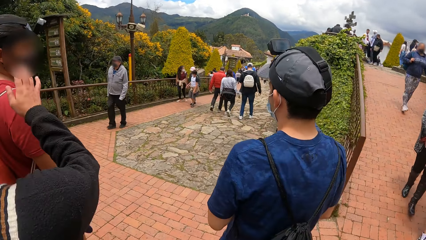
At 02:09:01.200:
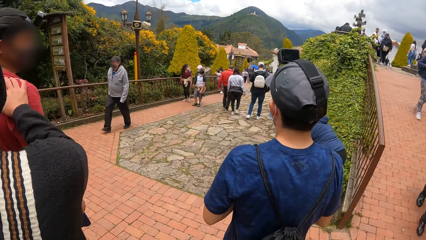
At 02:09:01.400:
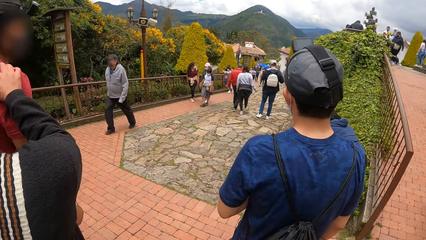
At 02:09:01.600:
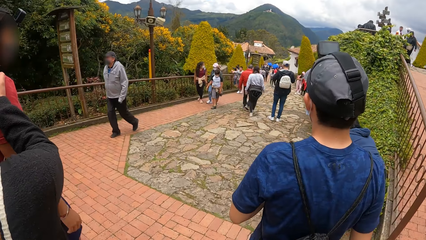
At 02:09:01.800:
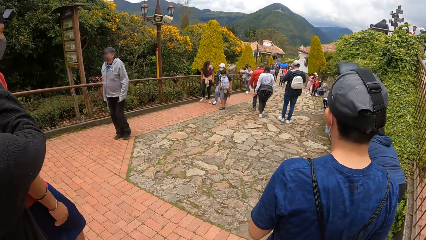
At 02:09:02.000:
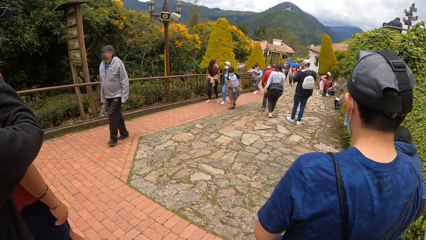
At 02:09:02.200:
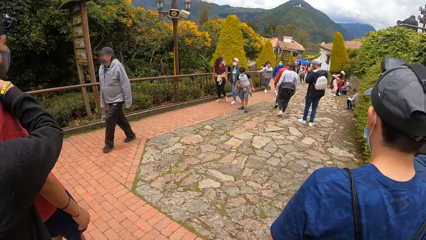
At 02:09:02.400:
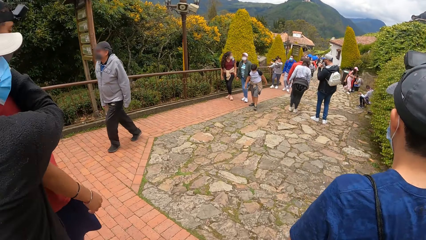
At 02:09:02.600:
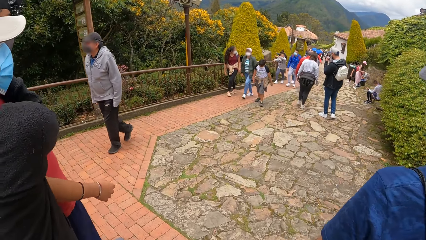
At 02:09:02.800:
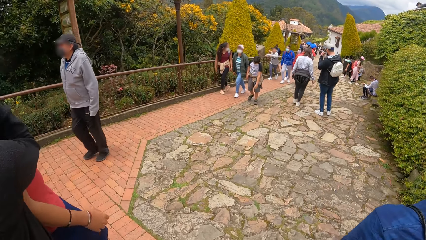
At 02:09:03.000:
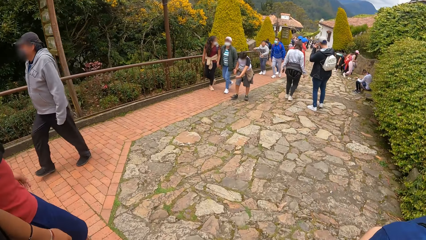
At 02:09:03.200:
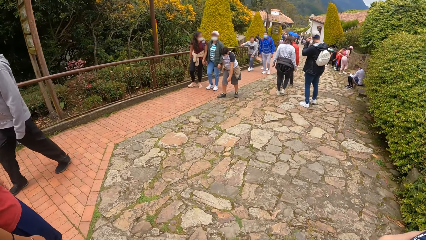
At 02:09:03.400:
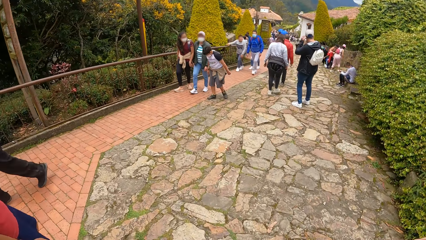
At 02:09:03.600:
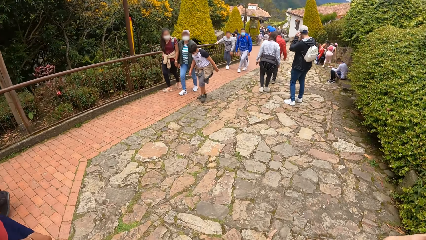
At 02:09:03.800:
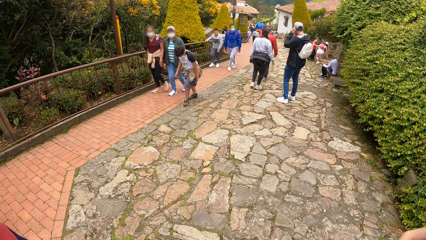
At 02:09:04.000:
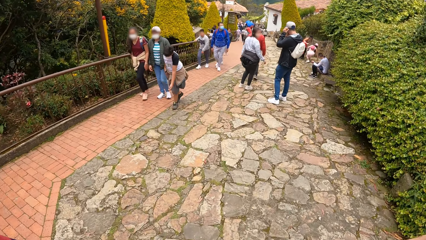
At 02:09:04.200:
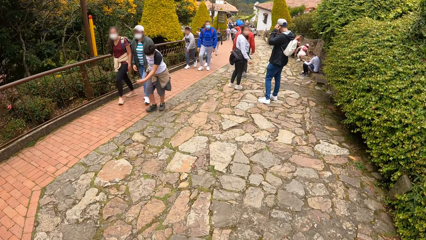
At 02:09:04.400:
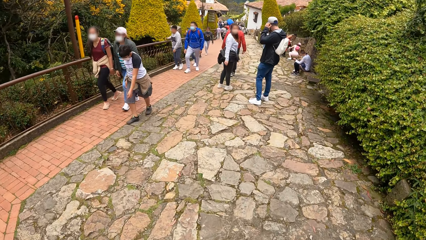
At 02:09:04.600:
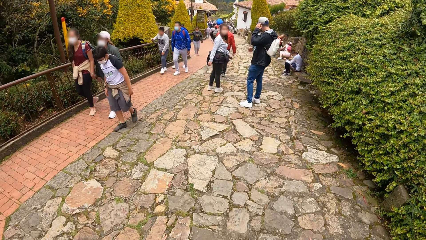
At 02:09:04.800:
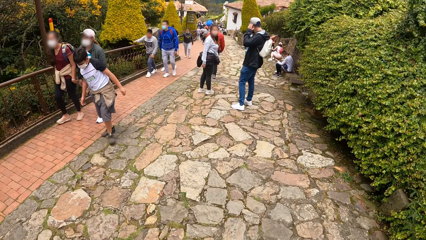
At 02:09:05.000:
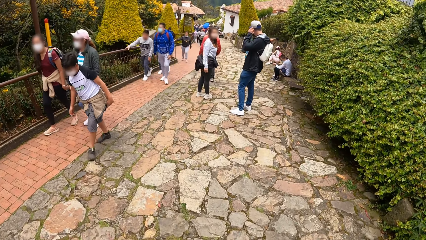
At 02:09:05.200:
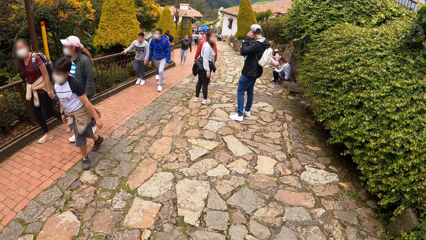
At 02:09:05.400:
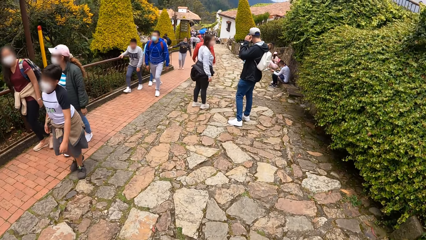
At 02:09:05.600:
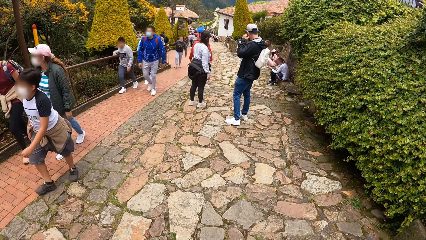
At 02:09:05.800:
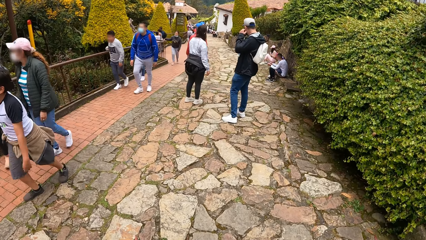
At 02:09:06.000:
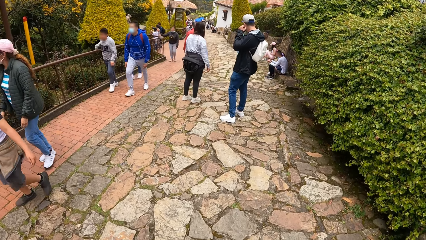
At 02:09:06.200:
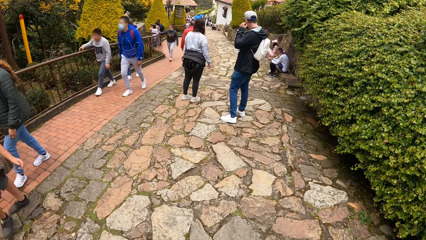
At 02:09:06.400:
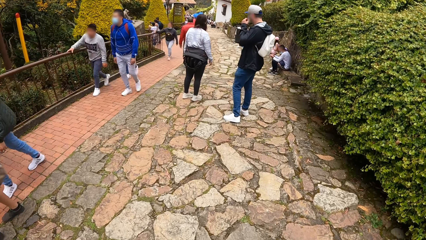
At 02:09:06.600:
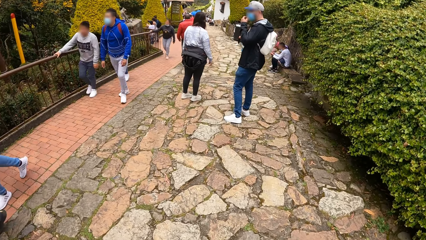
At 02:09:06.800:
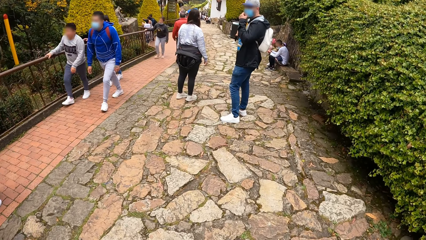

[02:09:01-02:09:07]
A man places his right hand on another man's shoulder.

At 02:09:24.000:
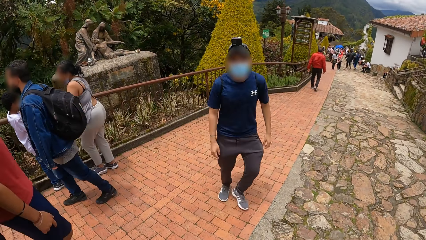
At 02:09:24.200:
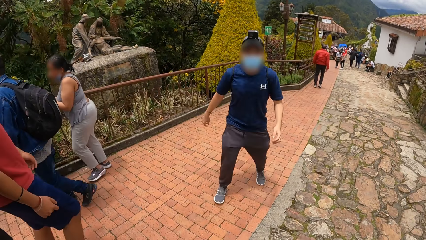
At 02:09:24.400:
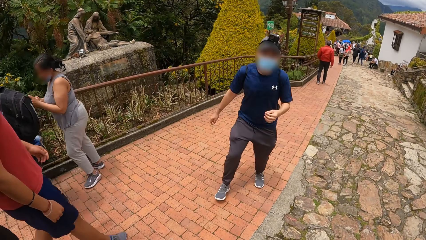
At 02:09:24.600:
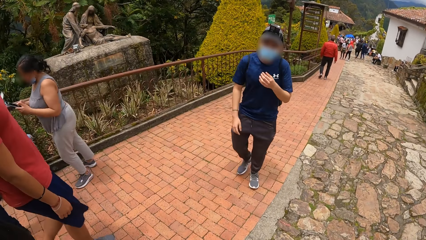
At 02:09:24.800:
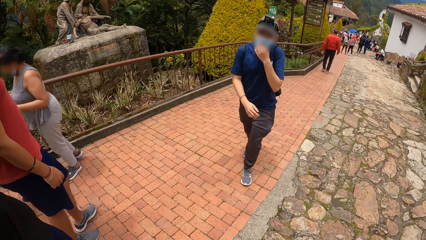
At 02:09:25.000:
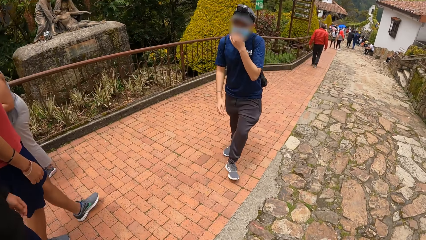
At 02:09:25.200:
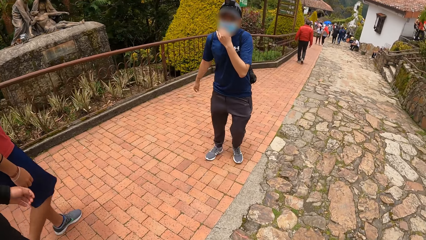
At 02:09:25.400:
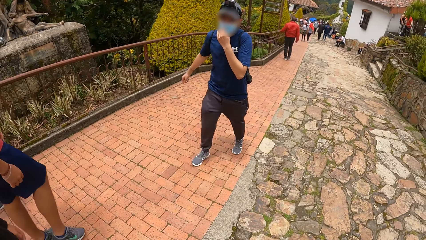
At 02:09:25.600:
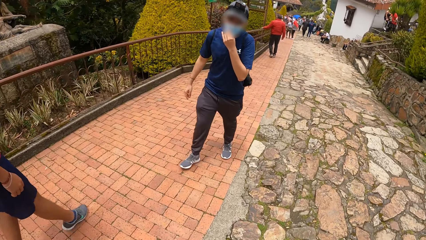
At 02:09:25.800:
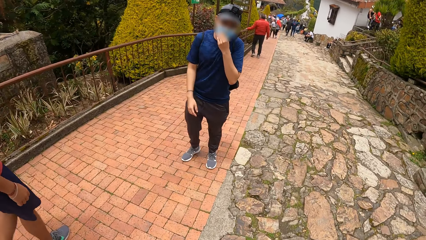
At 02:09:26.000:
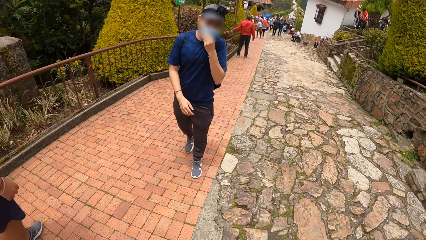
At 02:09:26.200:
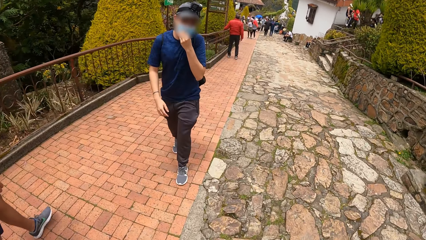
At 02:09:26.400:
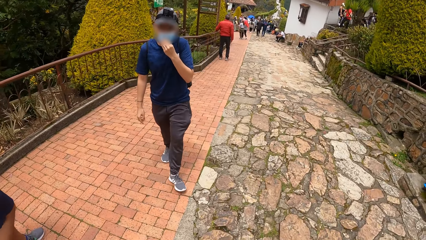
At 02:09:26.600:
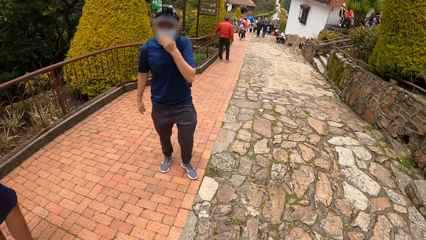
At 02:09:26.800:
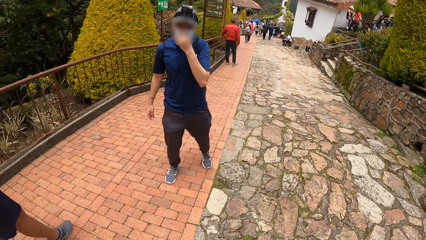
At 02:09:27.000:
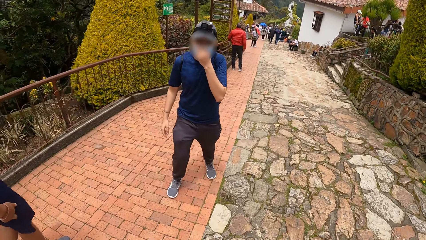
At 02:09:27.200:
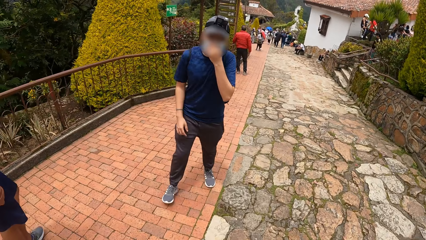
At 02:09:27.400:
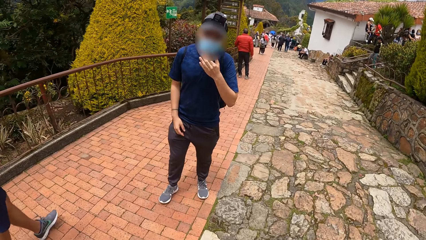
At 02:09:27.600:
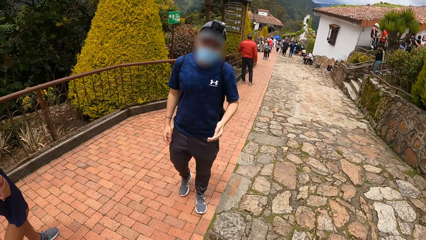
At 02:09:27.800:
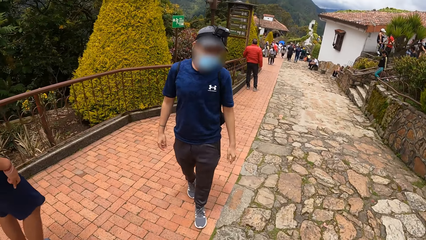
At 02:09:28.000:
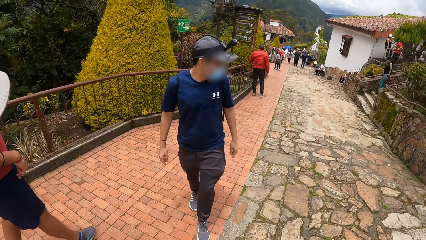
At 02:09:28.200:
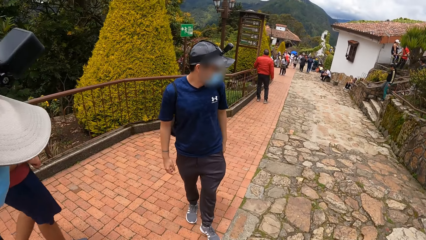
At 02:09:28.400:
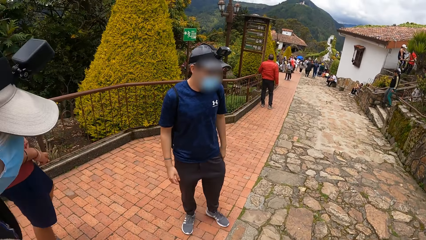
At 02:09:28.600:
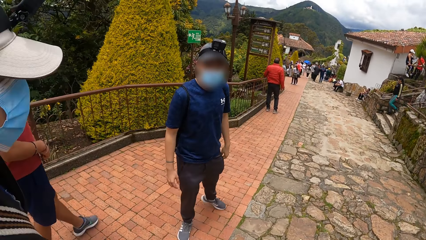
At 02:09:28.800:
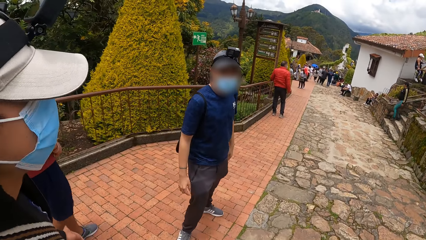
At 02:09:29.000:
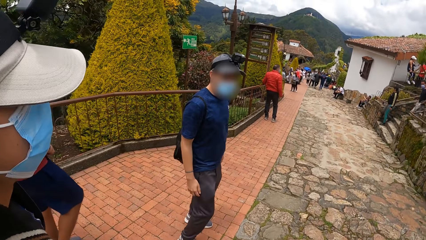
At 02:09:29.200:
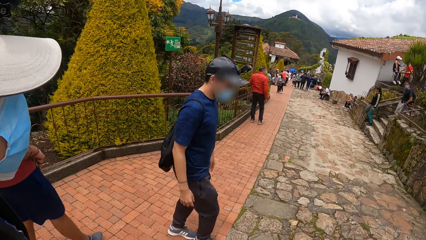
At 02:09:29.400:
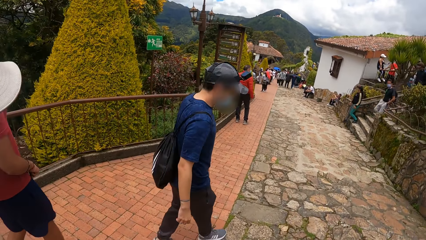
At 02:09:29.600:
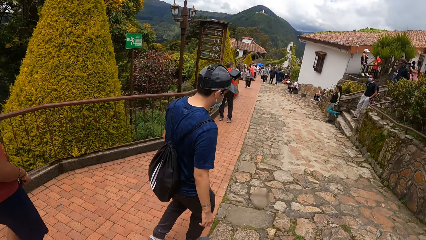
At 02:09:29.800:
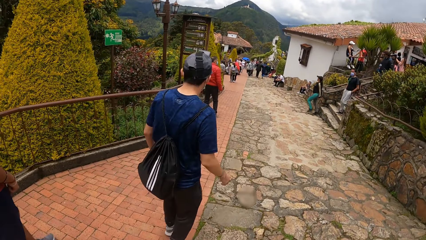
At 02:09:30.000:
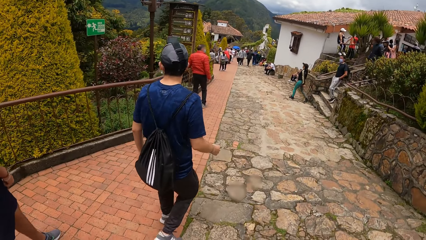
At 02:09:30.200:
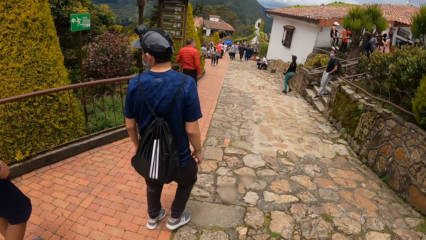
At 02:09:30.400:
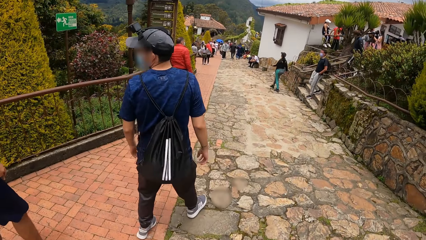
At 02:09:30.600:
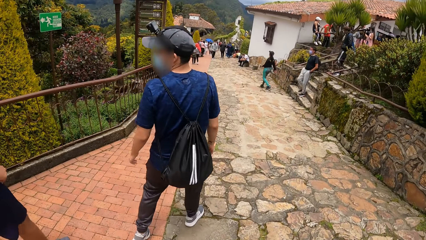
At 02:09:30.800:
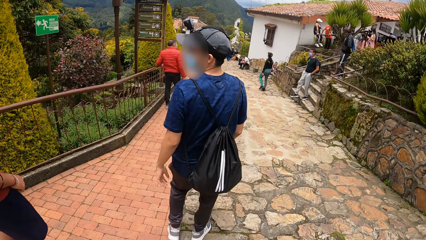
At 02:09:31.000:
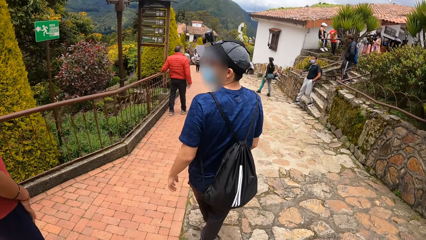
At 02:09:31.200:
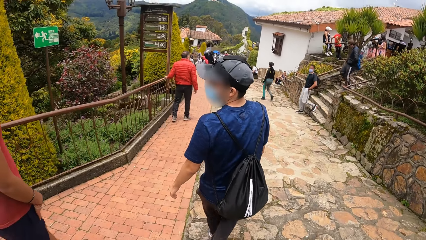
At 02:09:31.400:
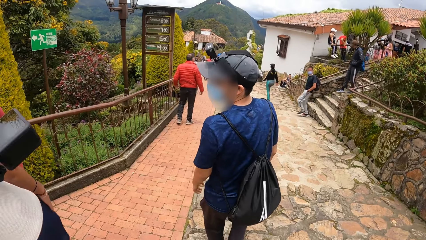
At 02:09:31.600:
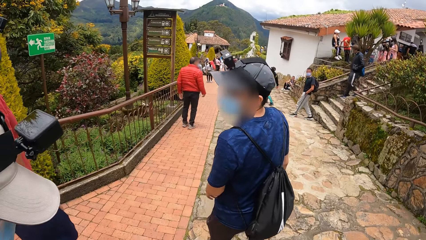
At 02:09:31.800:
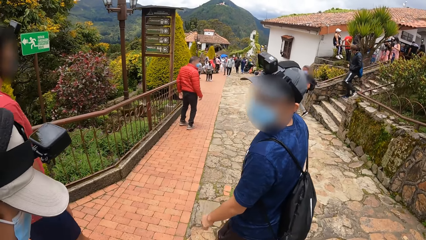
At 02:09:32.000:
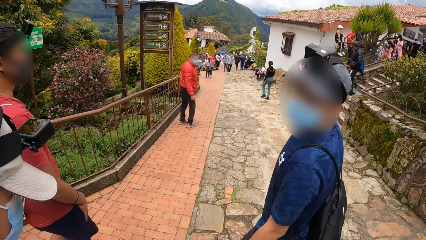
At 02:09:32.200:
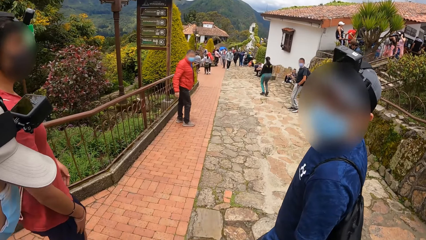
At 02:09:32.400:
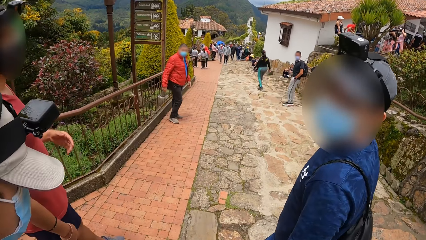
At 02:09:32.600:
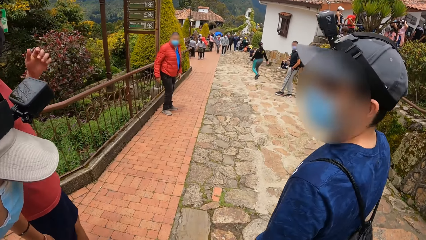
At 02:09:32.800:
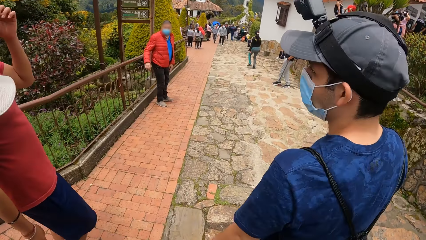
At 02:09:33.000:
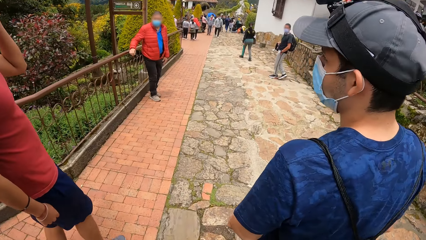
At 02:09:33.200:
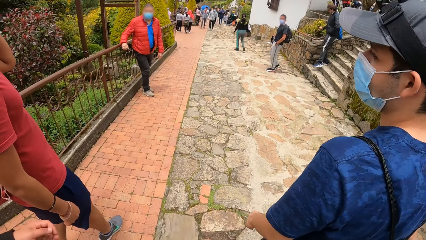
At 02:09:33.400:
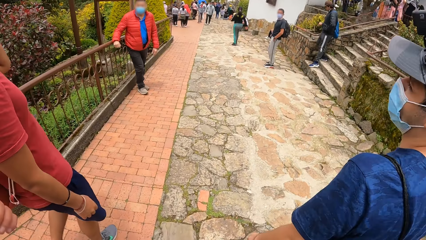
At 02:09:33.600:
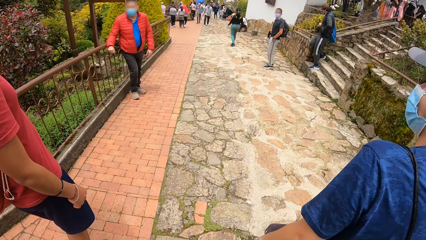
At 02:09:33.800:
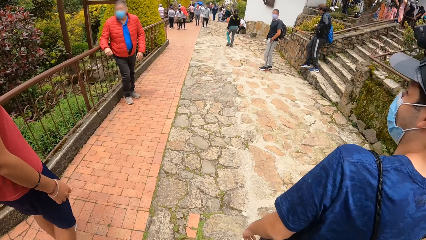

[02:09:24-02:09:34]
A man touches the face mask. The camera wearer walks on the pathway.
